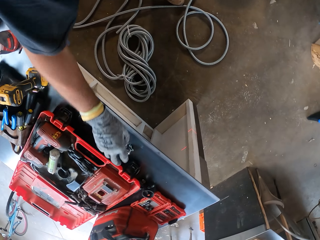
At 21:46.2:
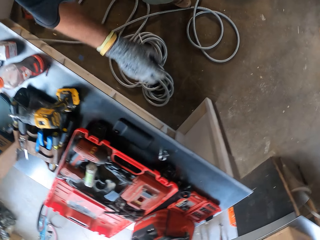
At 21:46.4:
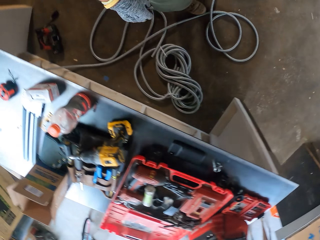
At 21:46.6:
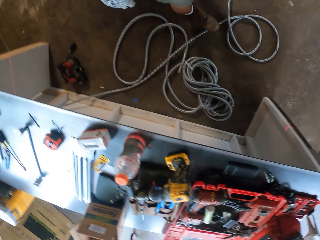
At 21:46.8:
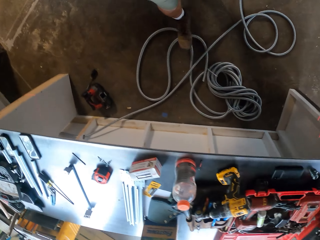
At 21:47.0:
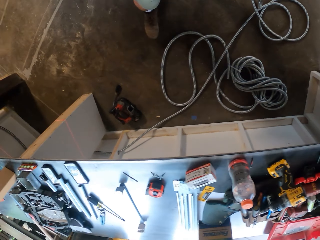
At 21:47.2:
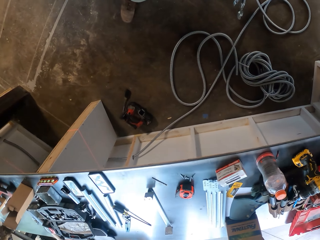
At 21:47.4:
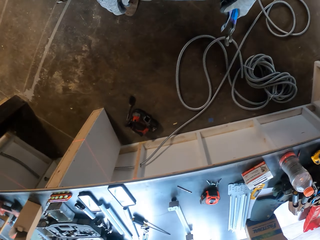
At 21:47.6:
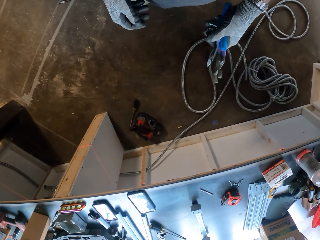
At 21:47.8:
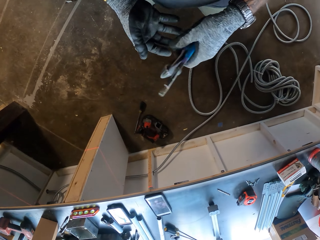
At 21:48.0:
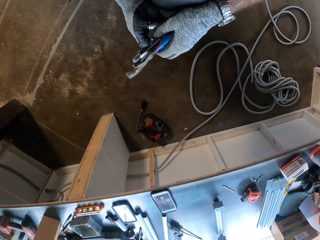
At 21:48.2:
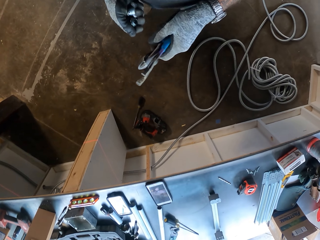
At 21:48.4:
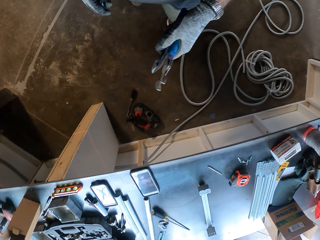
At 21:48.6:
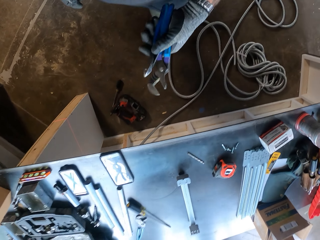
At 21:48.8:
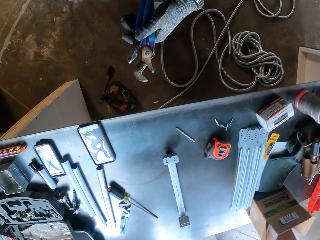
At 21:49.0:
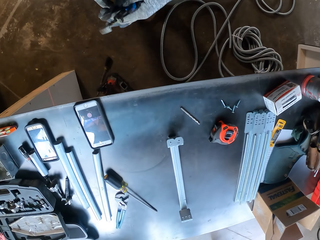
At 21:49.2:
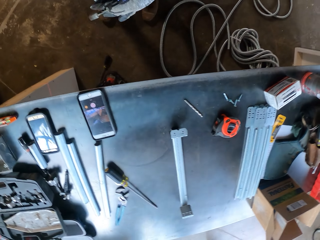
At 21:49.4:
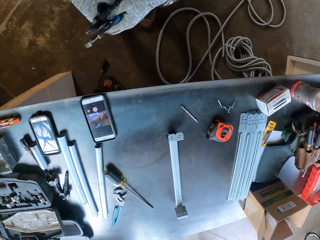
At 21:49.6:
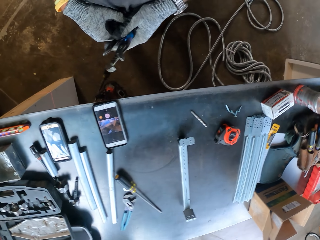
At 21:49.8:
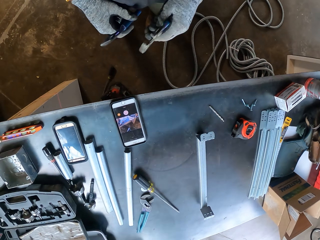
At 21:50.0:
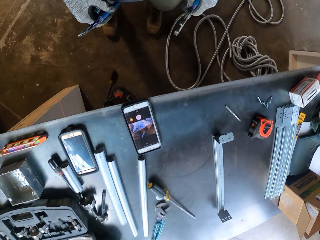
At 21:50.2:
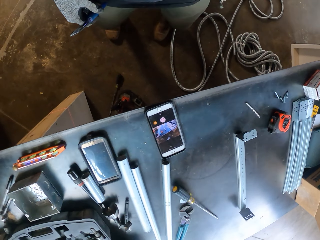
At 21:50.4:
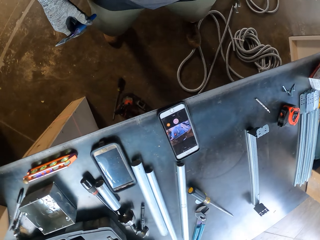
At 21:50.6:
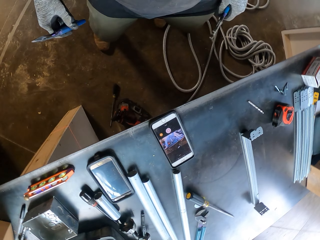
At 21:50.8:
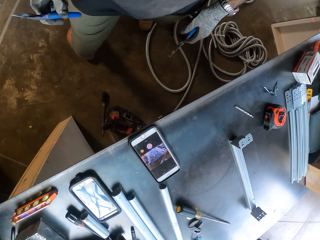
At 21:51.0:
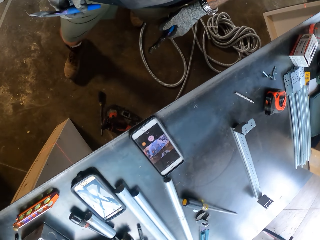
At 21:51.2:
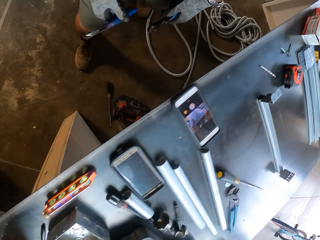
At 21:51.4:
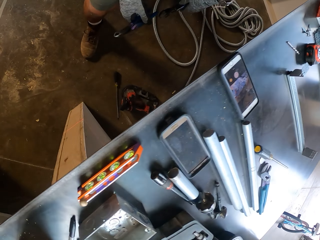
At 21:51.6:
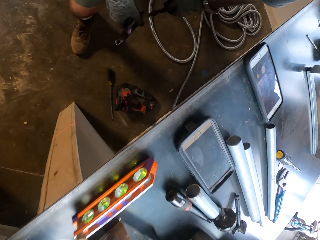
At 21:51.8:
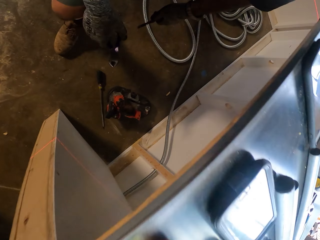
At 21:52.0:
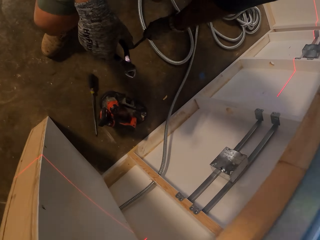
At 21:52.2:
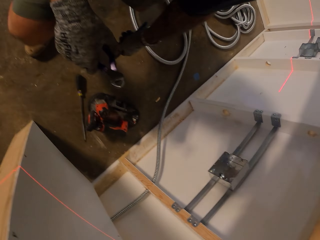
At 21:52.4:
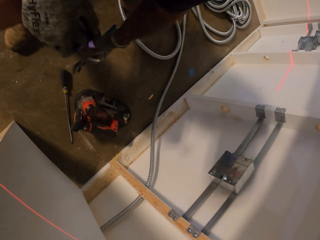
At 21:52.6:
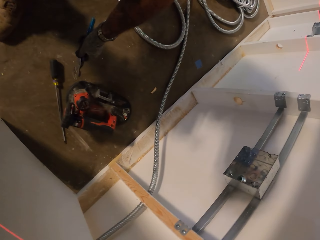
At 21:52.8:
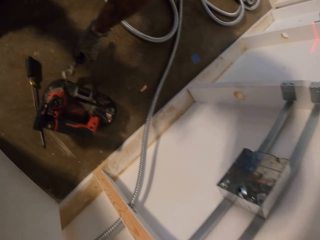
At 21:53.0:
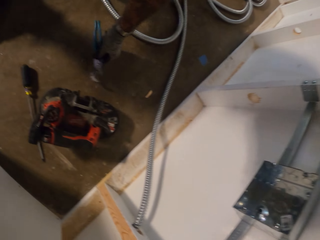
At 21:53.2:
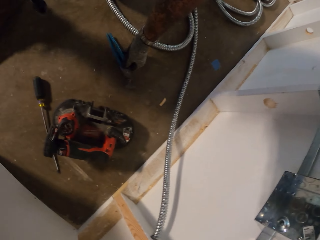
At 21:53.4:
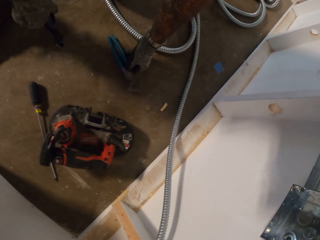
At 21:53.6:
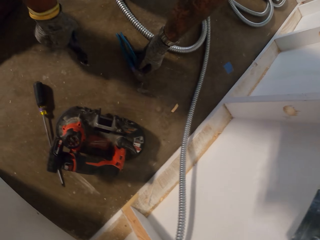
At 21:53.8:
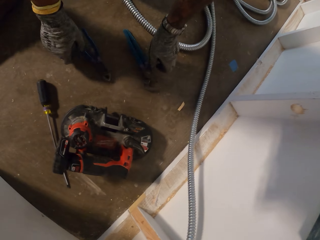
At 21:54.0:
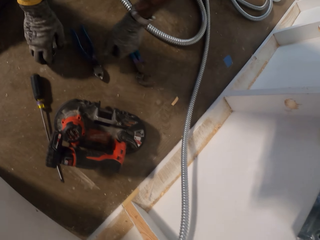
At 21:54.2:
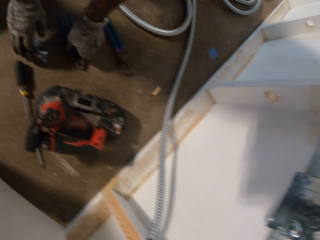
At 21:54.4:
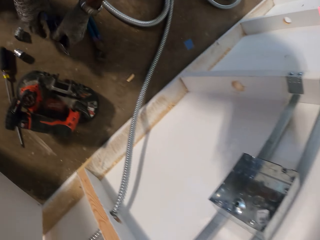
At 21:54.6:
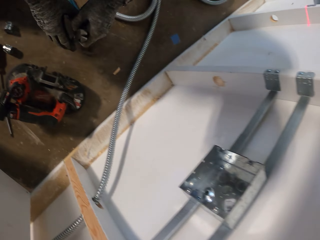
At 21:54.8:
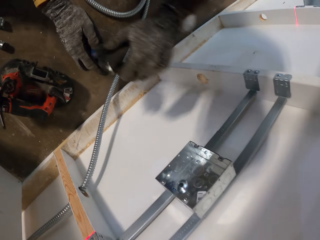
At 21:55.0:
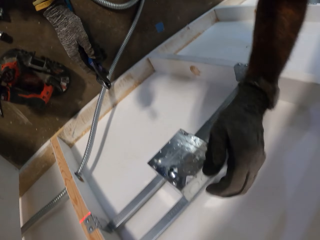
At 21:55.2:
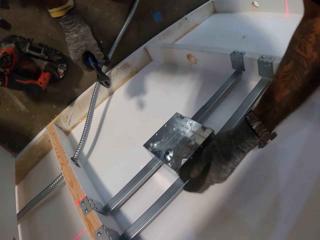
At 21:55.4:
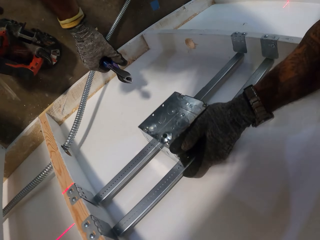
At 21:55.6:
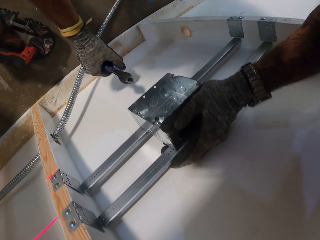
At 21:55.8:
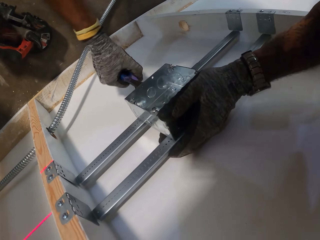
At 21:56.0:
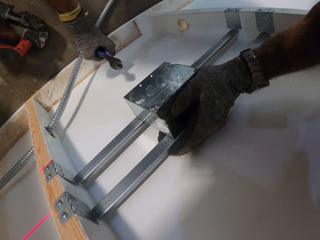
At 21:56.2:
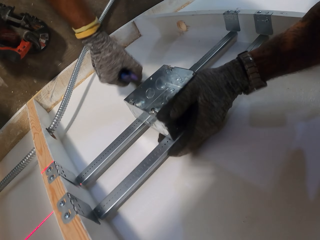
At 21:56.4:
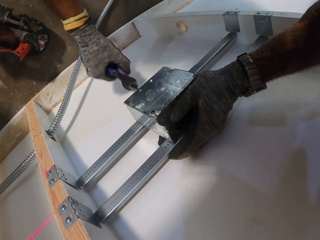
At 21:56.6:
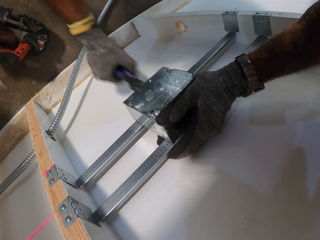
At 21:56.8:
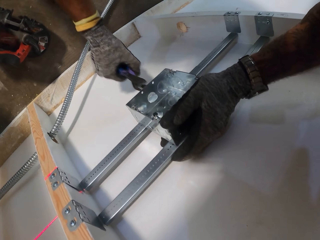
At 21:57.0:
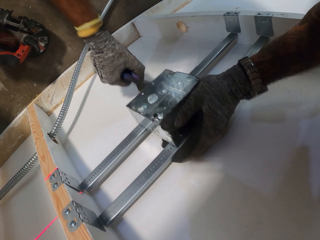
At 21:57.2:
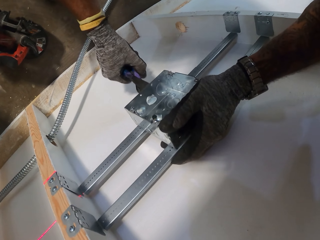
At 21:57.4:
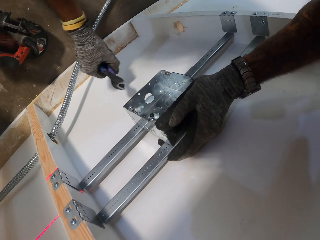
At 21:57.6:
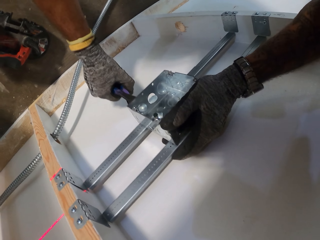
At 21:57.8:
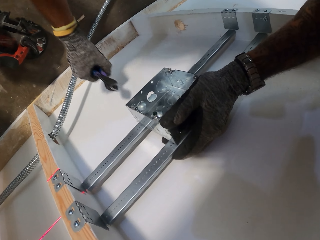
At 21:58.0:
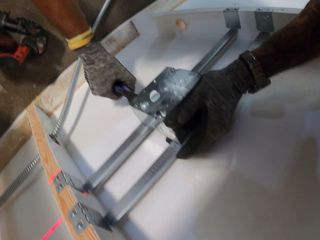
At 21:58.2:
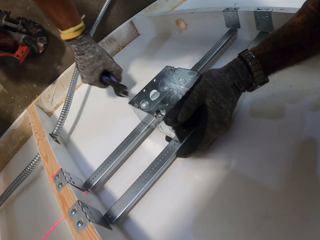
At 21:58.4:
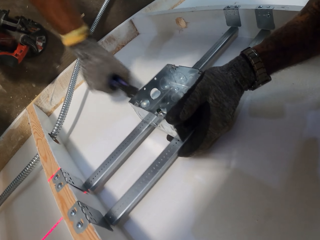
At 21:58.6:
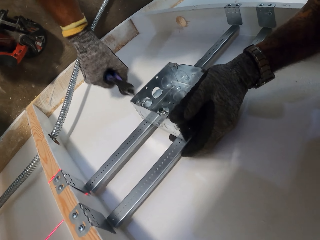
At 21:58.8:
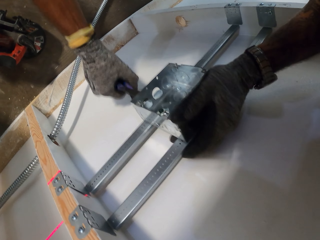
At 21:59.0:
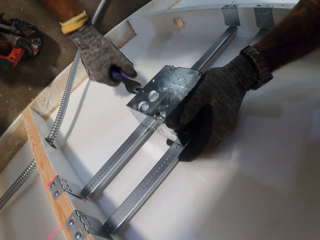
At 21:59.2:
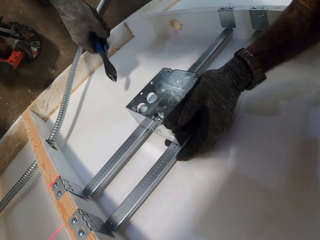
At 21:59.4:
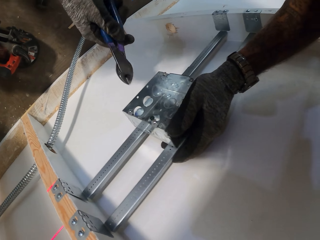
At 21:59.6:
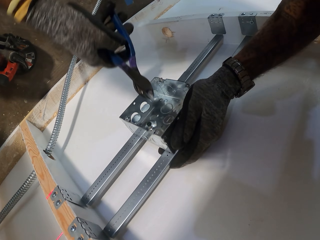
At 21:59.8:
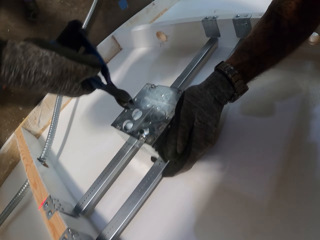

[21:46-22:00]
The camera wearer drops the pipe valve on the table. They walk around the room, bend down and put the pliers on the floor. They drop the screwdriver on the ground. They hit the metal box with the pliers.

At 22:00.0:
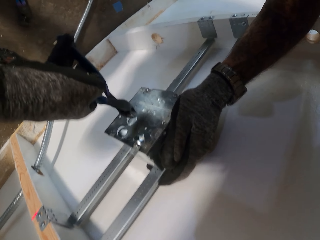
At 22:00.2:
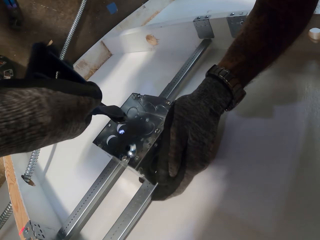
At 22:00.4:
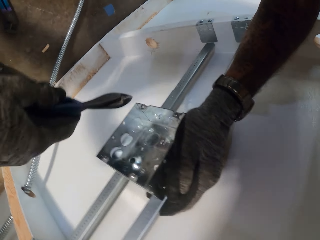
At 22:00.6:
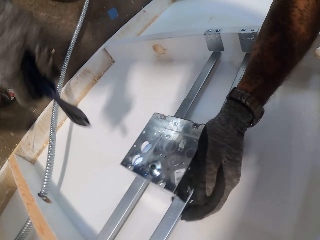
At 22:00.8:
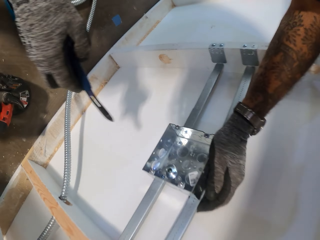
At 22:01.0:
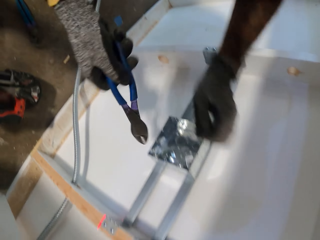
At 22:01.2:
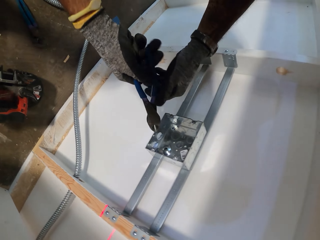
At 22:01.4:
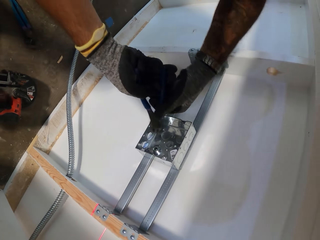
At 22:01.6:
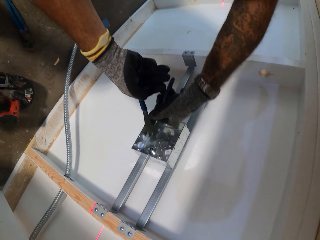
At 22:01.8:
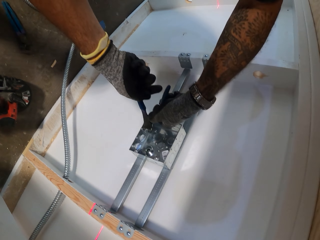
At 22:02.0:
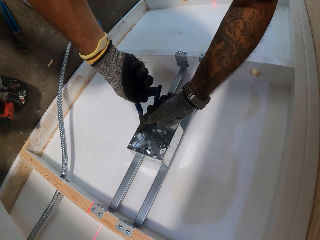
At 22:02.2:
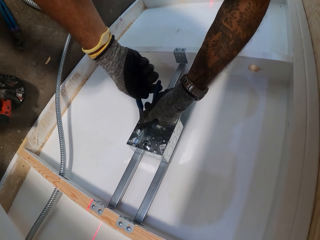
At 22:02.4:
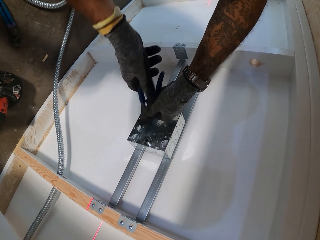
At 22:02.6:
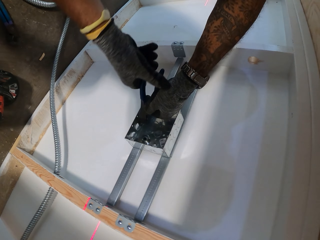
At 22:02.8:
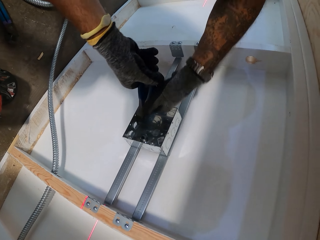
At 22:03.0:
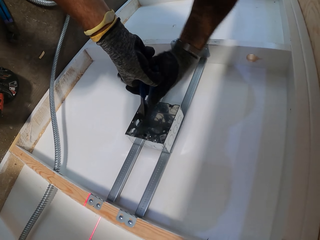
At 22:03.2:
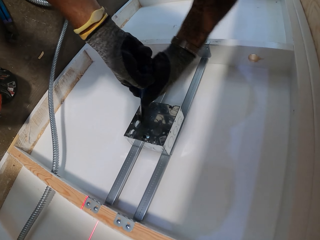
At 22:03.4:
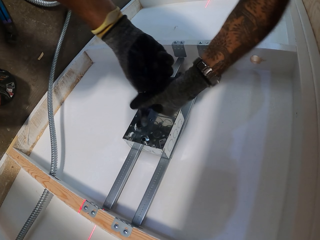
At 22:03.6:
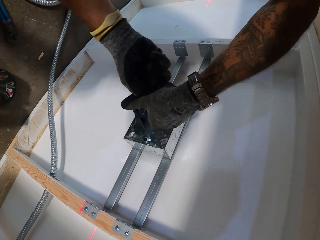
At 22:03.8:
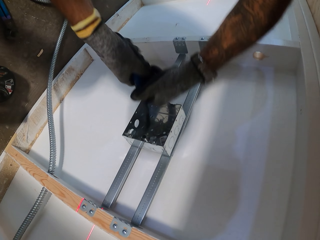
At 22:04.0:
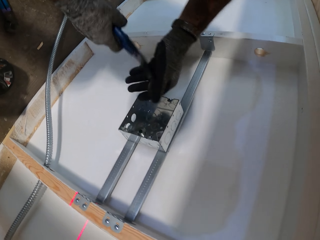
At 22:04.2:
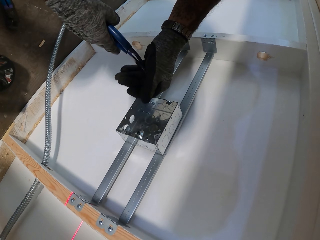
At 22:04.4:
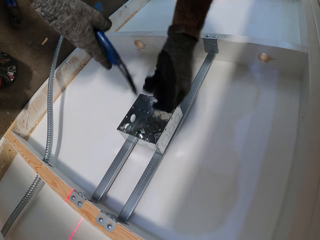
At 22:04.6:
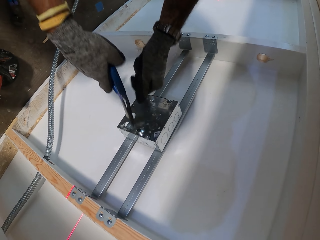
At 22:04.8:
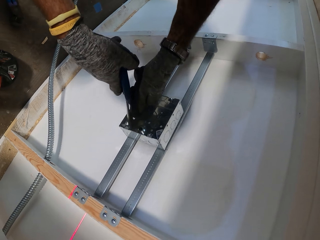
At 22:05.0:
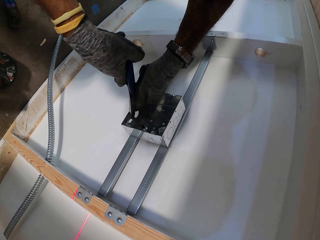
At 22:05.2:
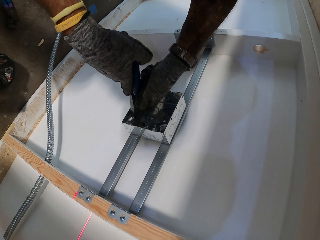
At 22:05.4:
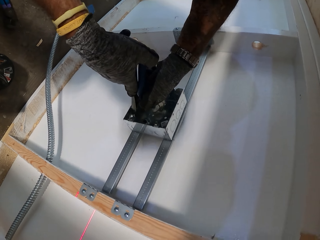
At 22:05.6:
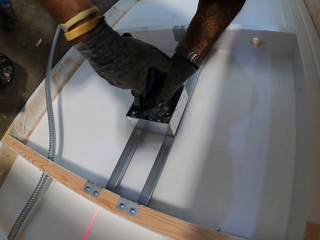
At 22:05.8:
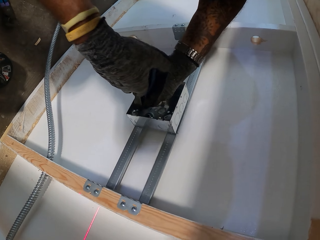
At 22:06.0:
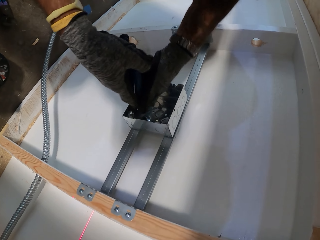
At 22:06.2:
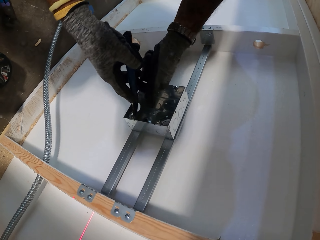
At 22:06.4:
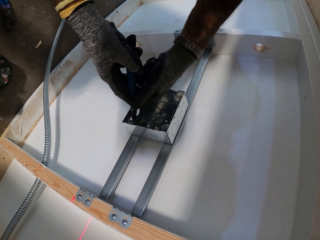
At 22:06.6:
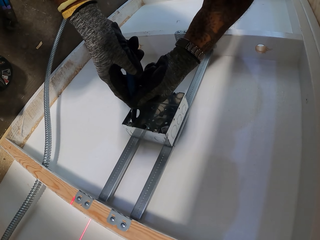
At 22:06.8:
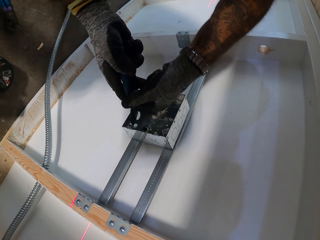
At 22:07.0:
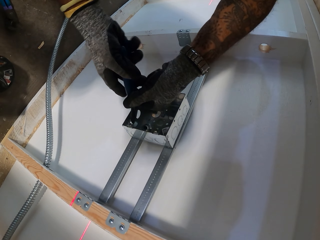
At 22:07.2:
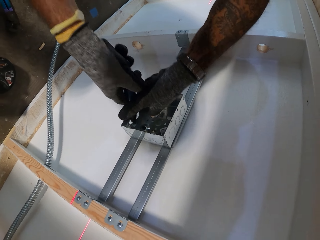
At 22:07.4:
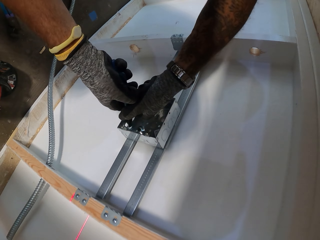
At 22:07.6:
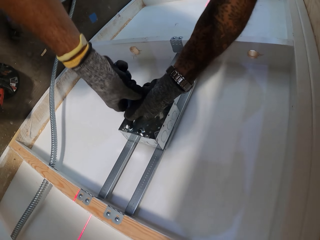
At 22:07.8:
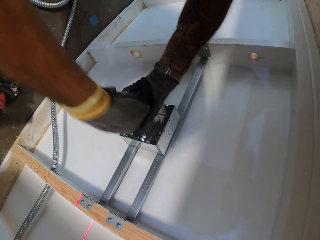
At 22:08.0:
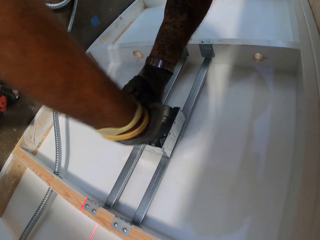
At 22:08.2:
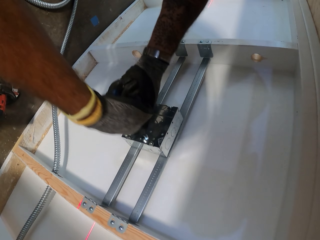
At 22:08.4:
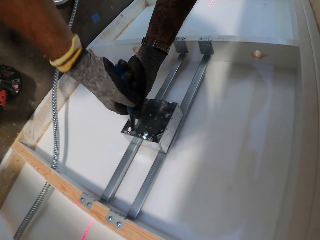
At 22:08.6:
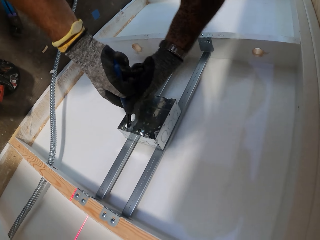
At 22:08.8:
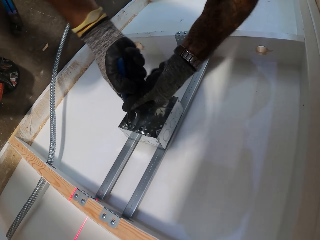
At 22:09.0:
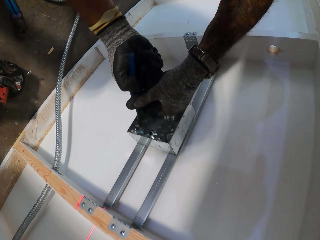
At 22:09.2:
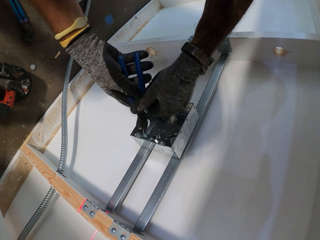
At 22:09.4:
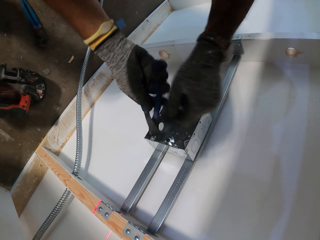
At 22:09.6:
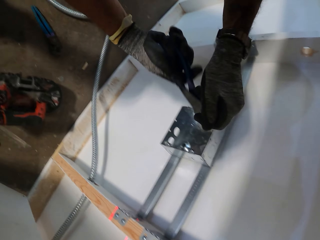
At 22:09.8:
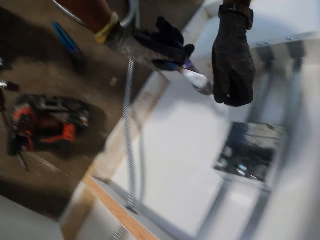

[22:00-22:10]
The camera wearer removes something from the metal box with the pliers.
